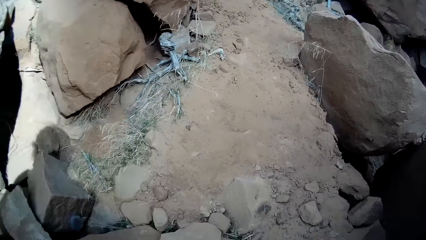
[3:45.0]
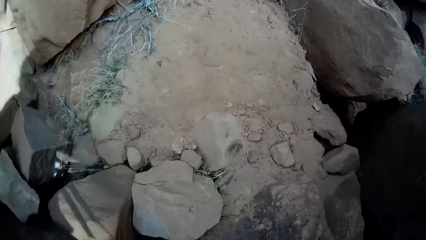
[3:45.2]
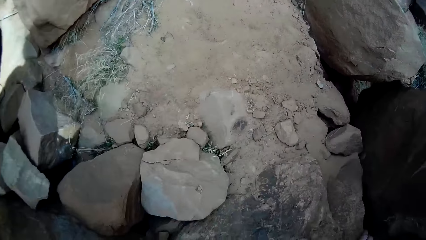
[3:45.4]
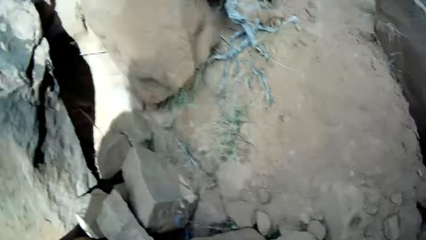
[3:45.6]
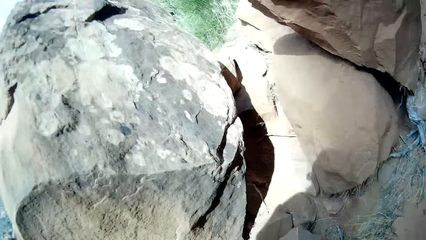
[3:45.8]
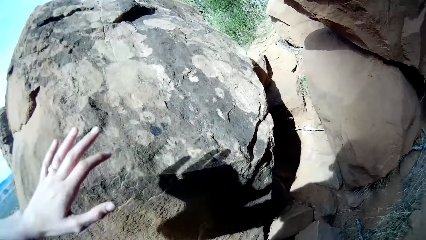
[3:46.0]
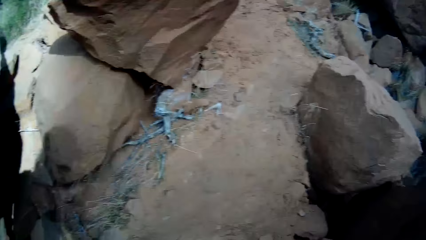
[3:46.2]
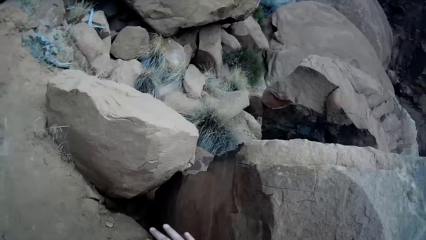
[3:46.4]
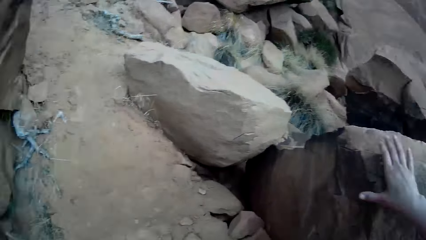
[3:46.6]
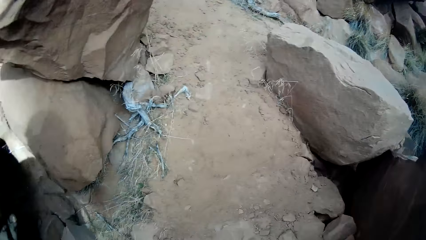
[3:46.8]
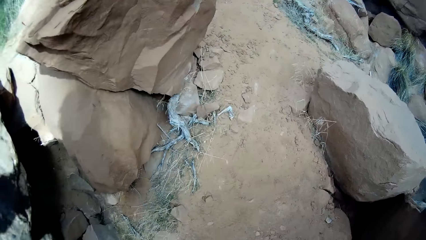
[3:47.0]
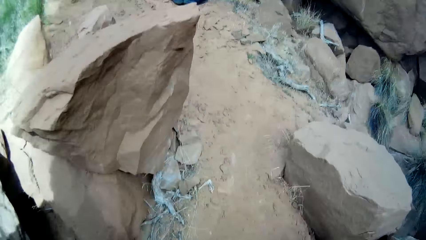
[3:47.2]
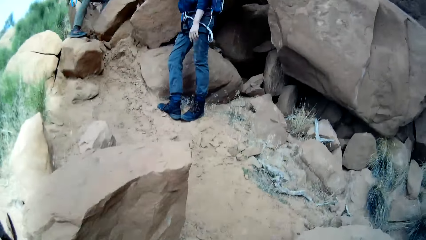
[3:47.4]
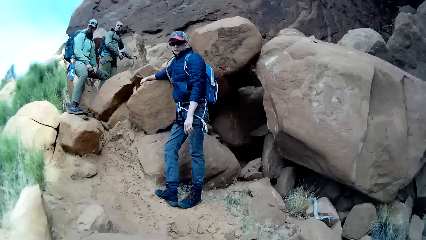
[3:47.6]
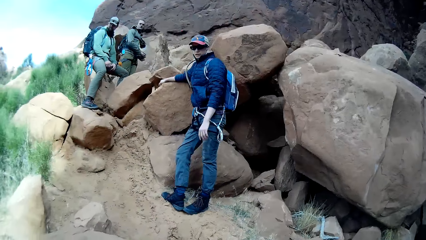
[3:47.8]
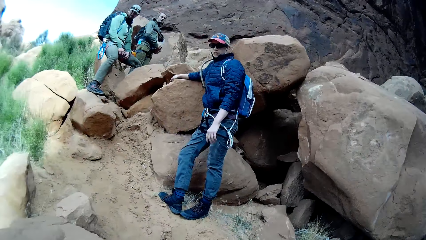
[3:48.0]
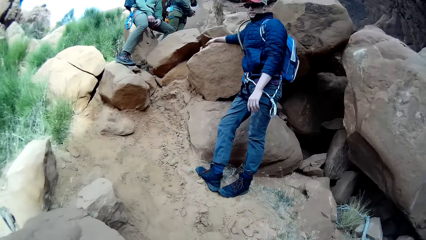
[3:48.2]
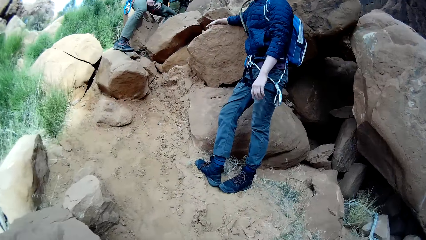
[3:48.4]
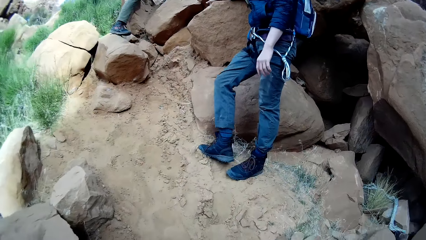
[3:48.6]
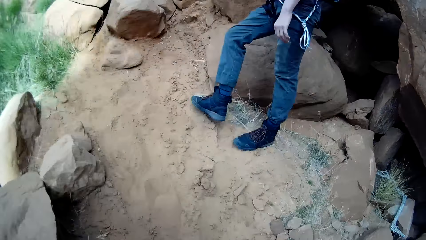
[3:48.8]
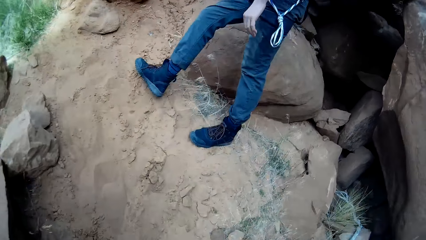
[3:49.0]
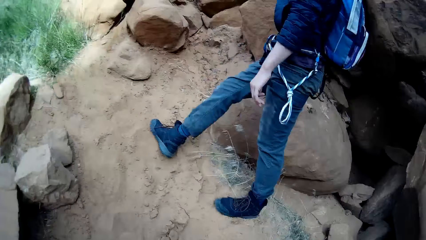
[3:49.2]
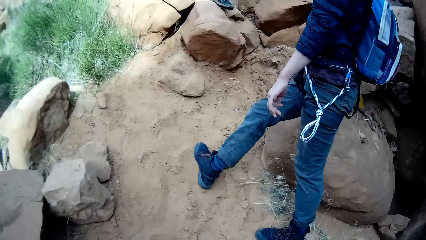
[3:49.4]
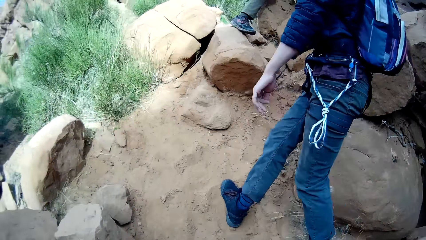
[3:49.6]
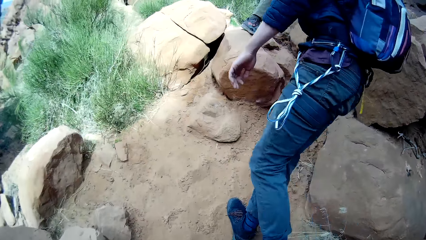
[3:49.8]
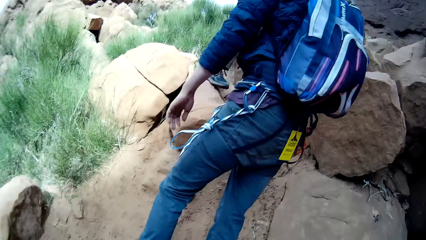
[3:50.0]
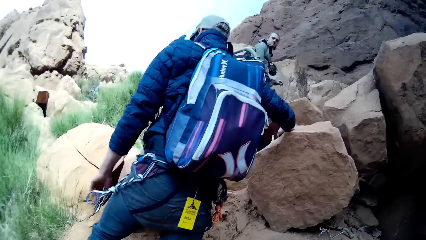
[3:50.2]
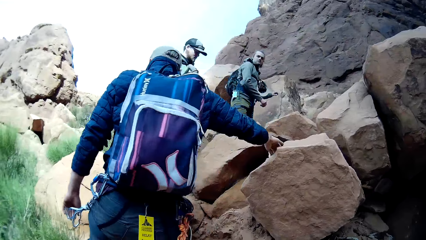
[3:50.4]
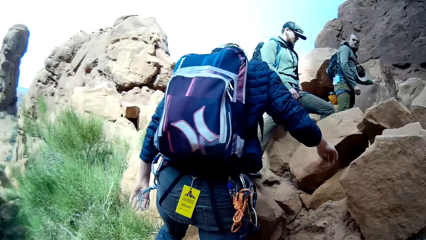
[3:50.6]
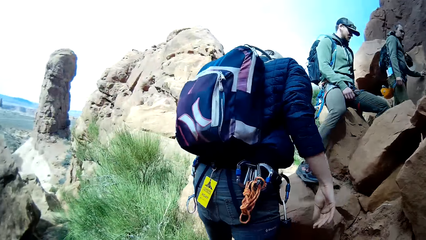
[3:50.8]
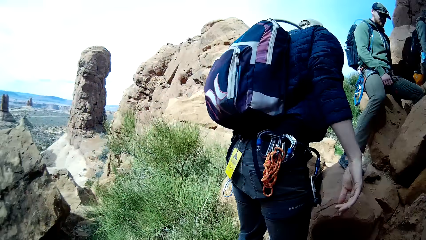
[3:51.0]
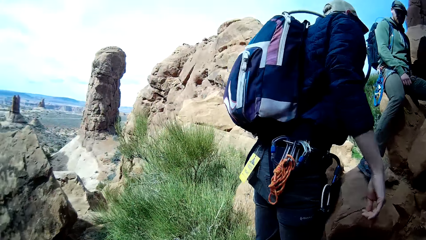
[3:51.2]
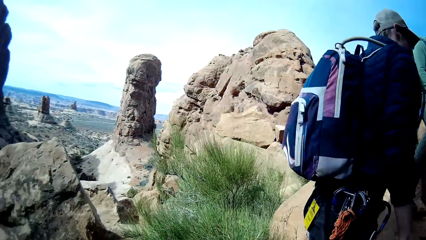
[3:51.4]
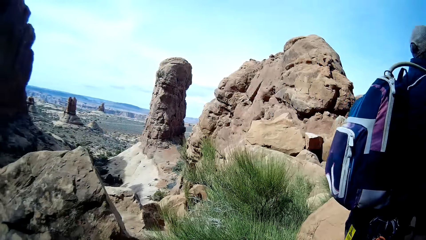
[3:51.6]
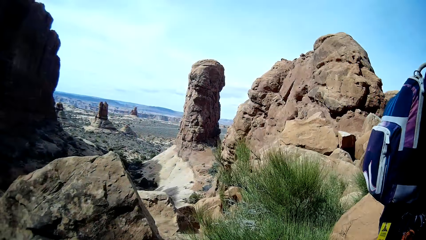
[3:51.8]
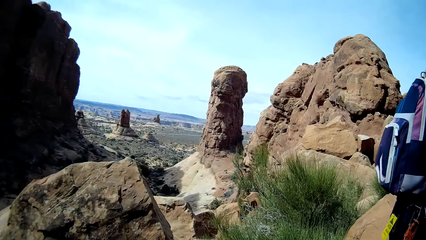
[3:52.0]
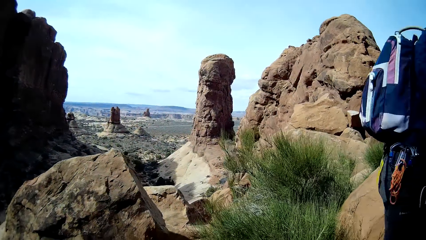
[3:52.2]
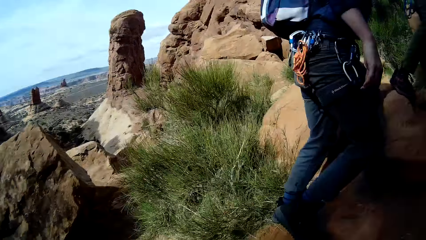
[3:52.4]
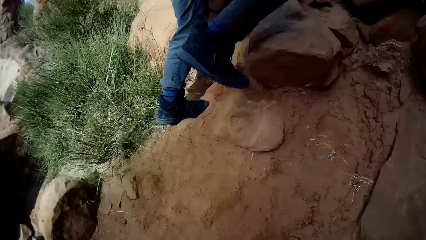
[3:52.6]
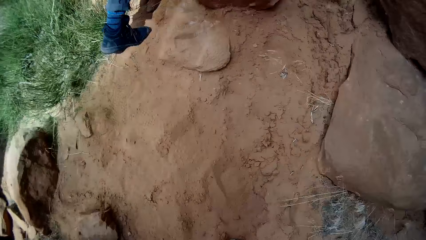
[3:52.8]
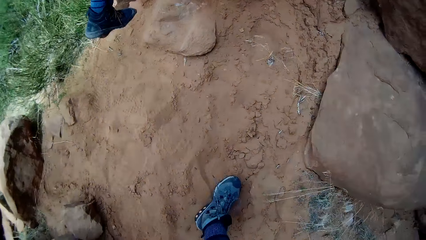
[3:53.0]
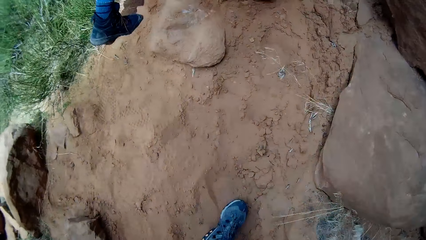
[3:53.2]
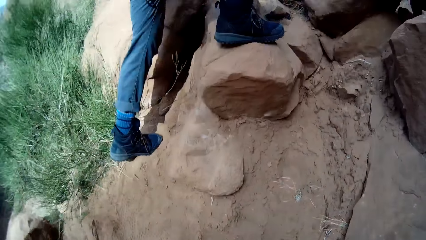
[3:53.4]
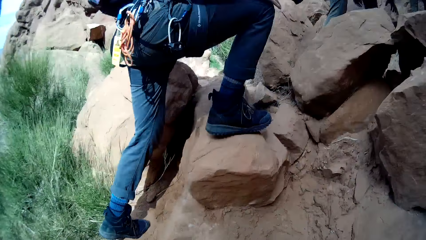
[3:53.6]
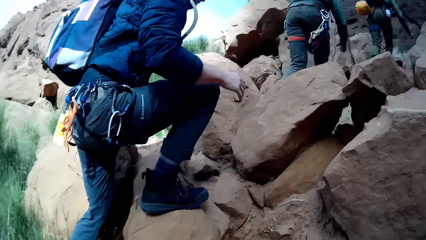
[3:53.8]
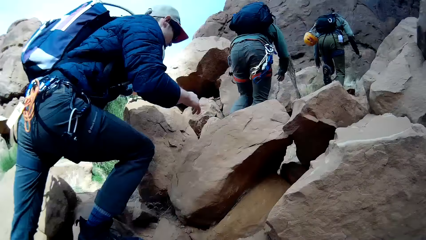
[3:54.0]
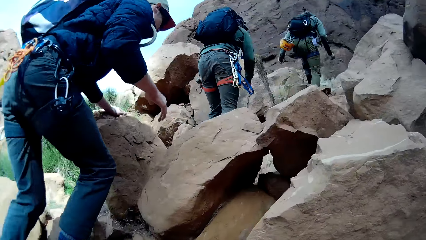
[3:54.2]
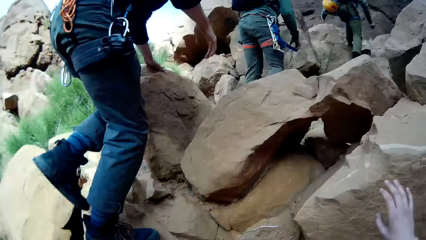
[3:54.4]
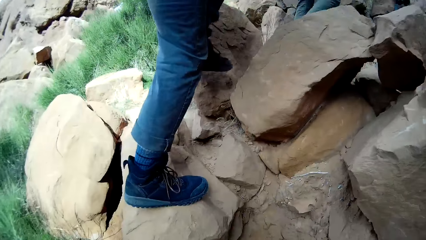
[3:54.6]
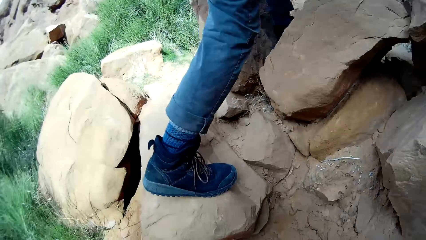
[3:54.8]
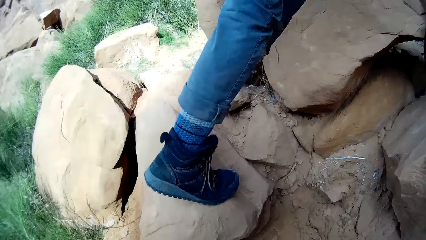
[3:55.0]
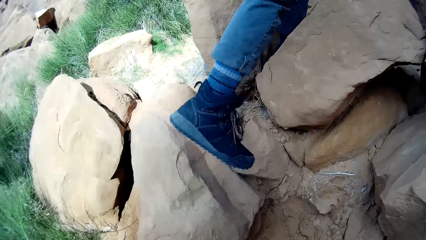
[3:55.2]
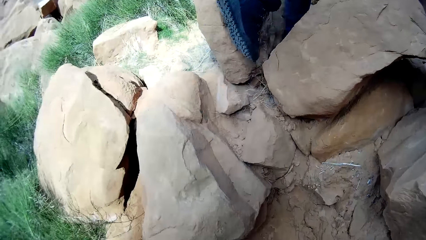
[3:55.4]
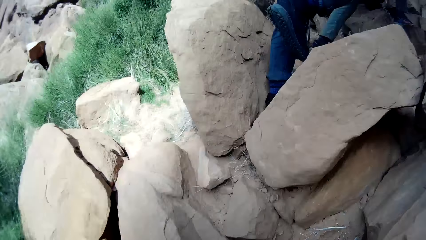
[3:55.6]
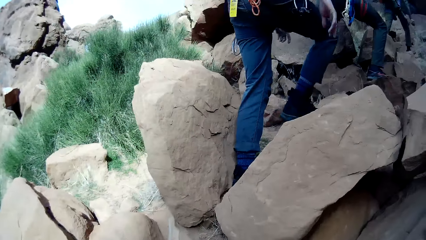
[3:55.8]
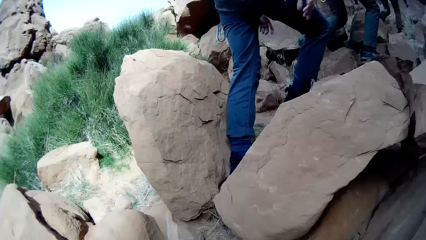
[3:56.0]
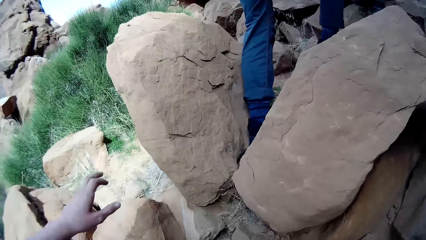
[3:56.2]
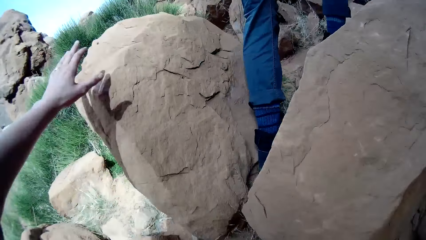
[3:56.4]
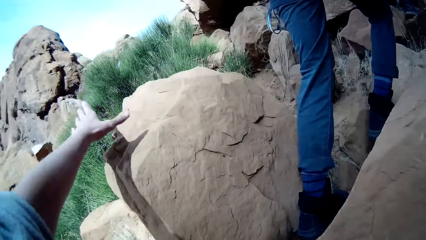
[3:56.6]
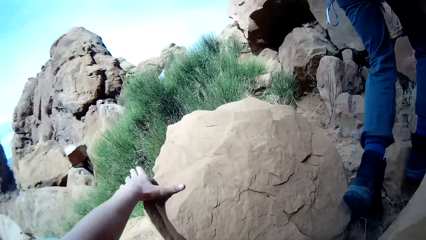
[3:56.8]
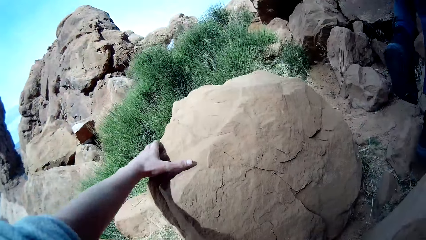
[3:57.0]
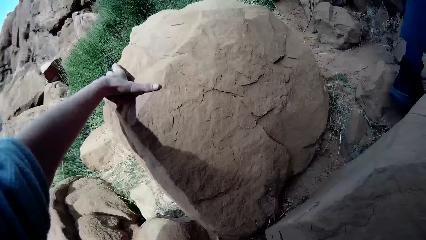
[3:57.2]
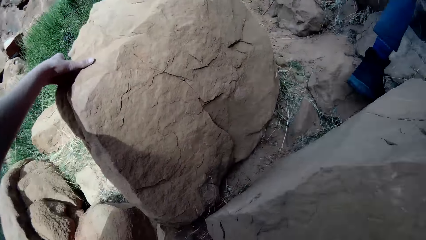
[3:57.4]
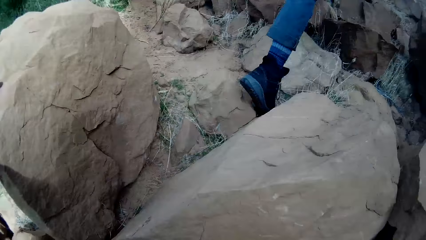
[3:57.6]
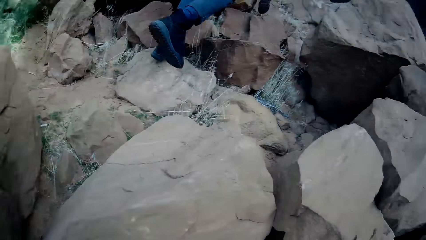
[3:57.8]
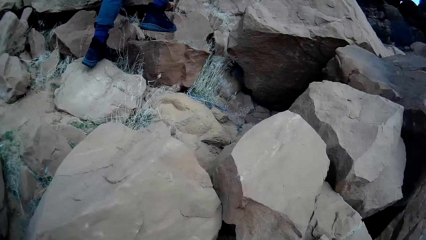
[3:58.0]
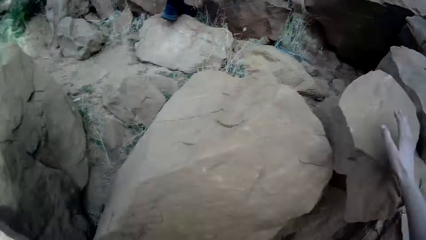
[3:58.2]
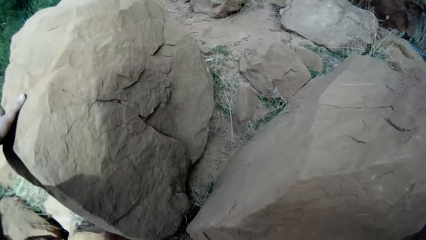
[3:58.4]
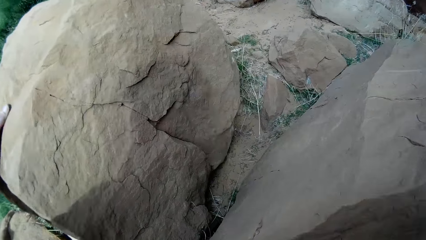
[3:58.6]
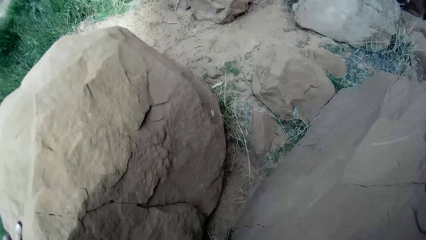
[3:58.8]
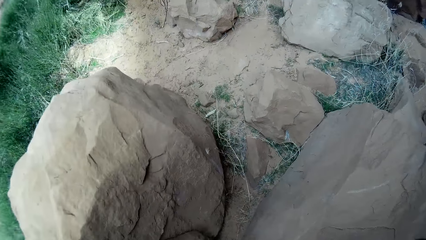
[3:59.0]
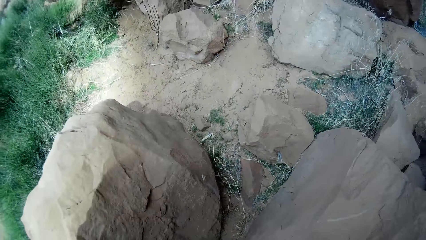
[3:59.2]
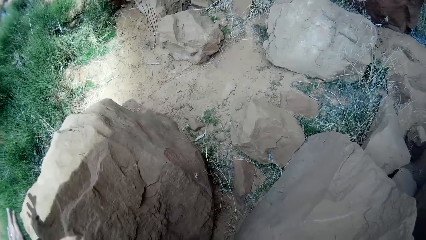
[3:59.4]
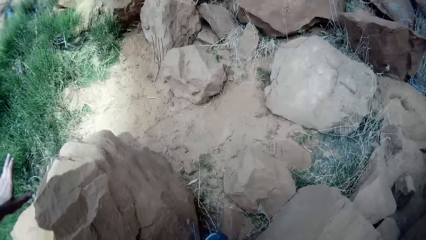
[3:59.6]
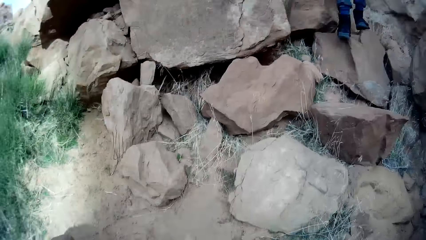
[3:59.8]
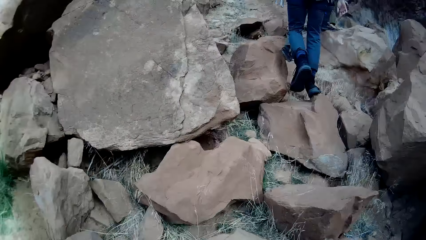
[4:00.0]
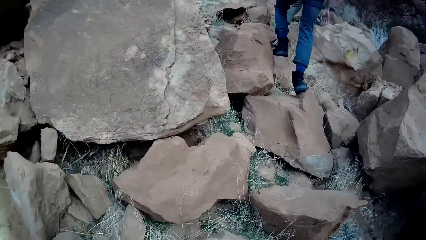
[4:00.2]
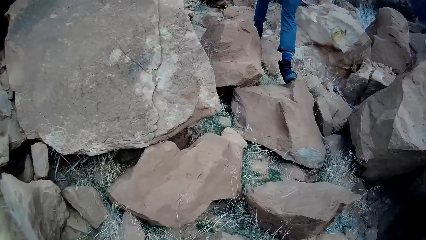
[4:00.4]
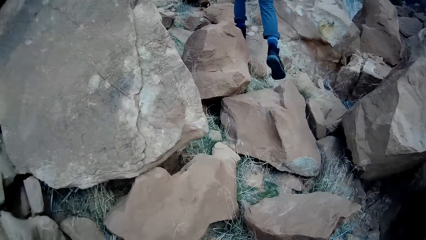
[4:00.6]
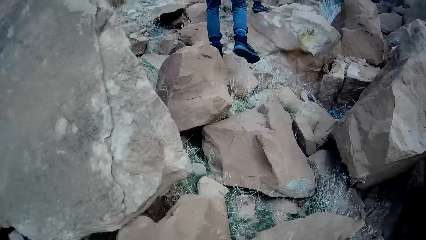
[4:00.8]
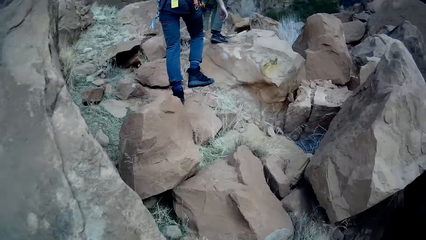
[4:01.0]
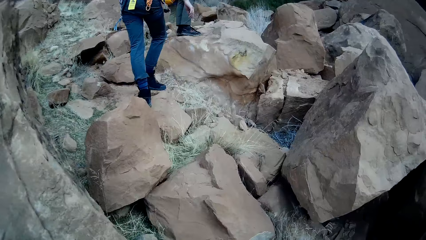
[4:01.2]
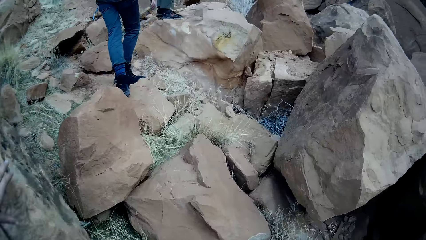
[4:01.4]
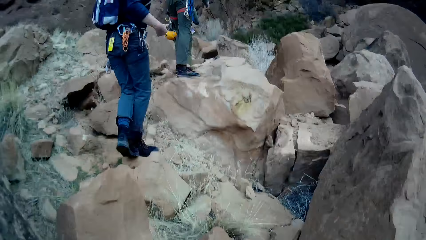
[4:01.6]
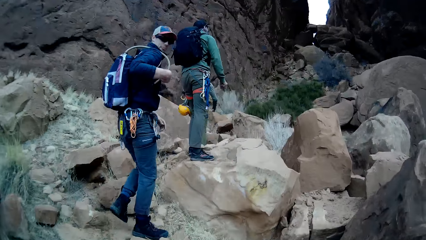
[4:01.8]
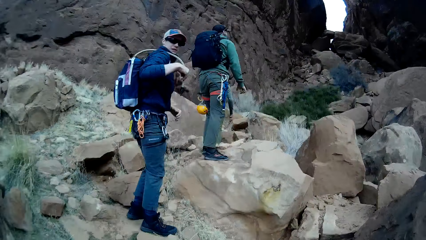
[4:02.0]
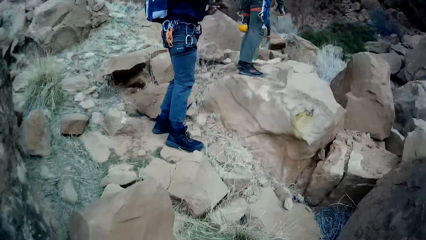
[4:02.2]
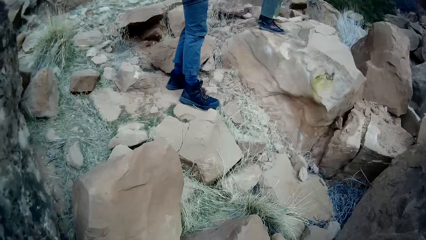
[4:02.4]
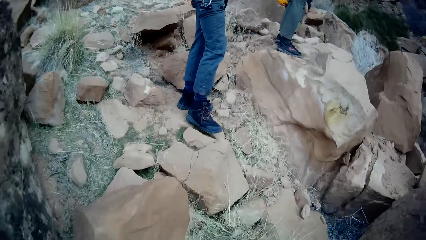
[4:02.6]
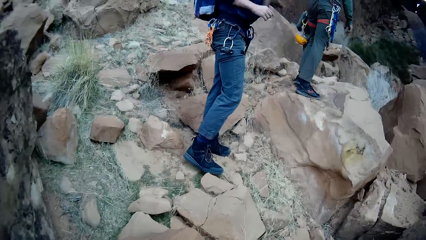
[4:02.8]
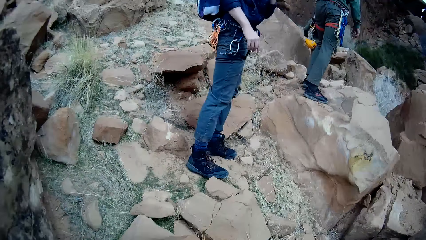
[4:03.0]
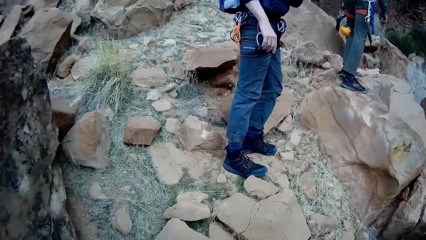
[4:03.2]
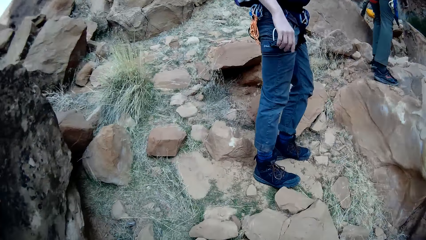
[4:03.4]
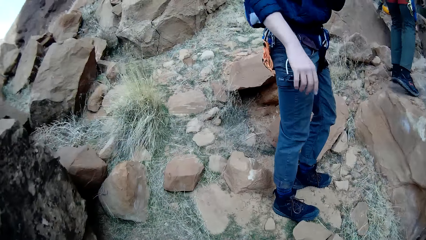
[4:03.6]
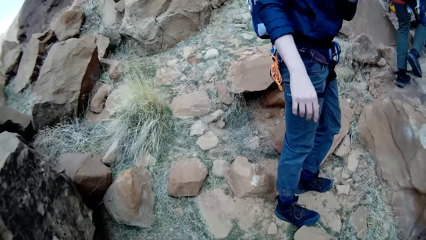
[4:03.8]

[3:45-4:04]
The man sits on another rock and places the right hand on another rock. A person looks at another person. The men climb different rocks. The camera wearer stretches his hand. He touches another rock with the left hand. He touches another rock with the right hand. He climbs different rocks. Another man touches a breathing air hose with the left hand.
